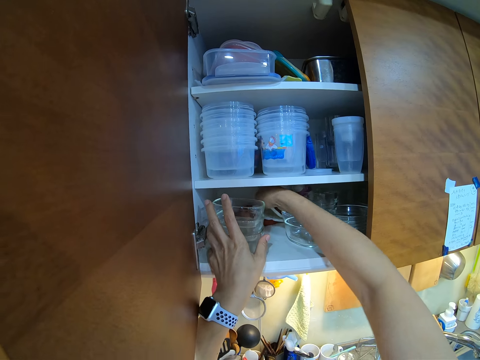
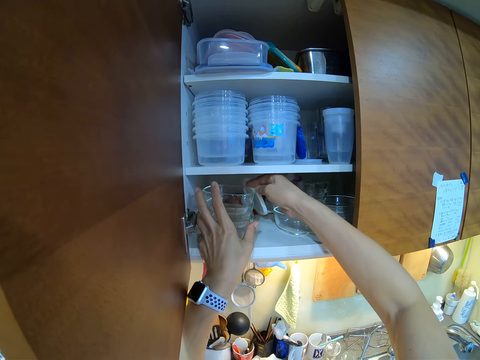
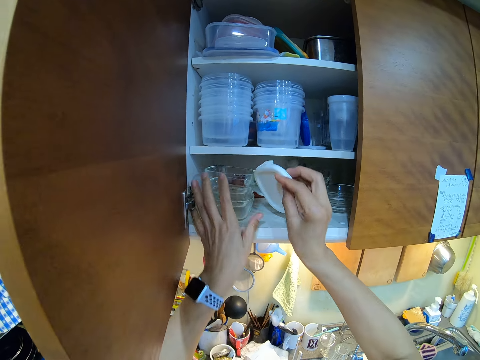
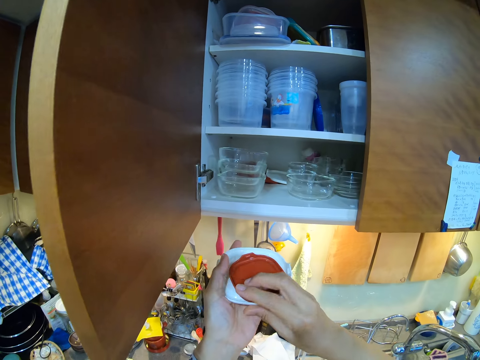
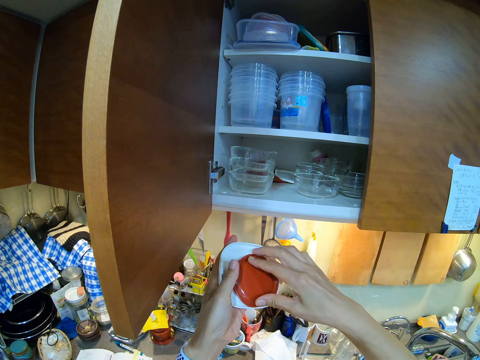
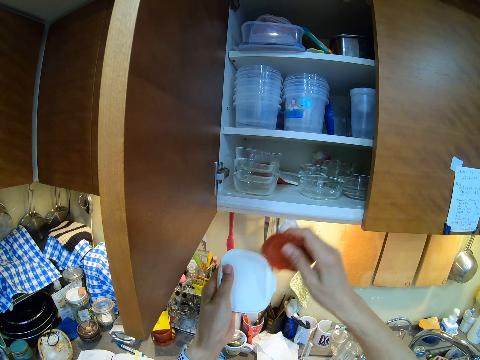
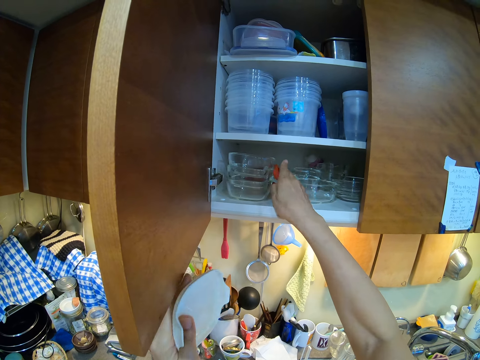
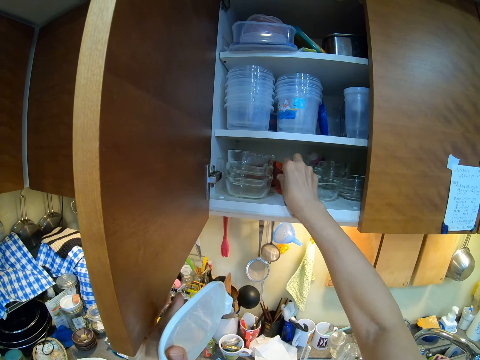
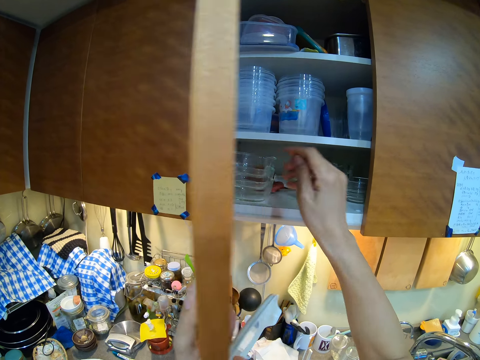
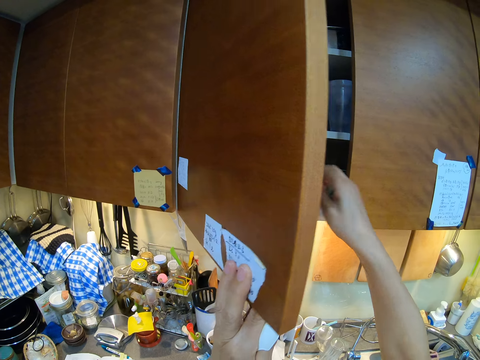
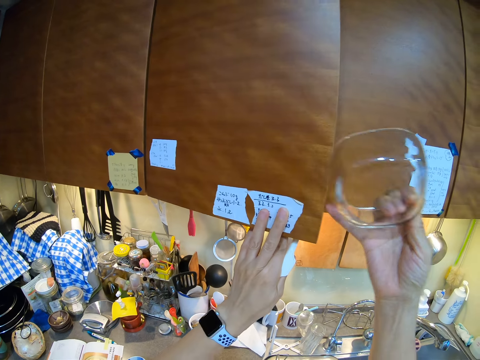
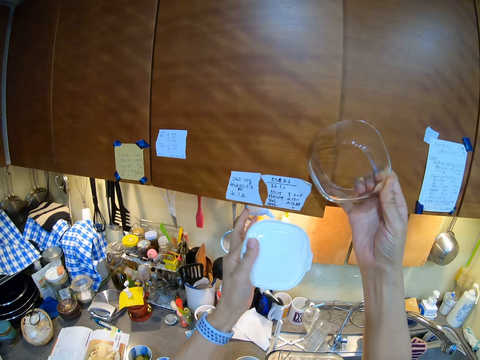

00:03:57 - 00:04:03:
The camera wearer picks up the lid. They place the lid in the cabinet. They close the cabinet or drawer.

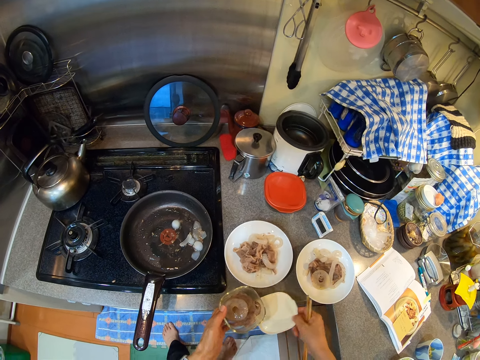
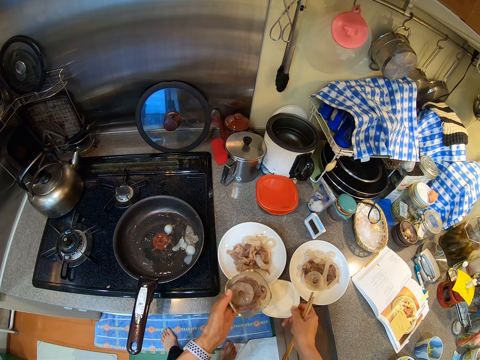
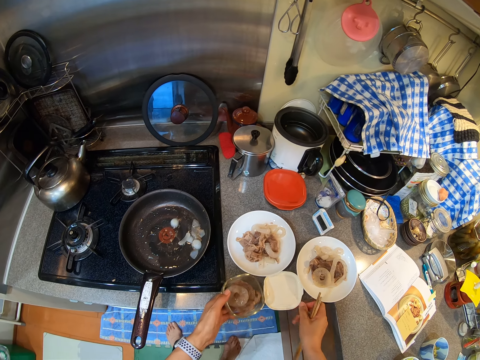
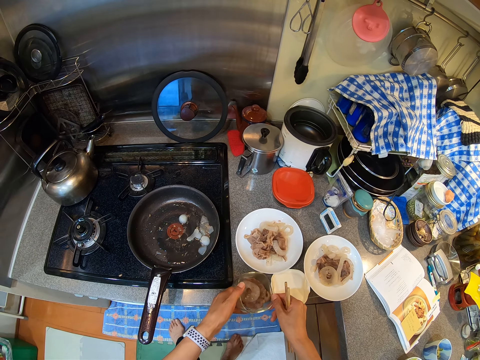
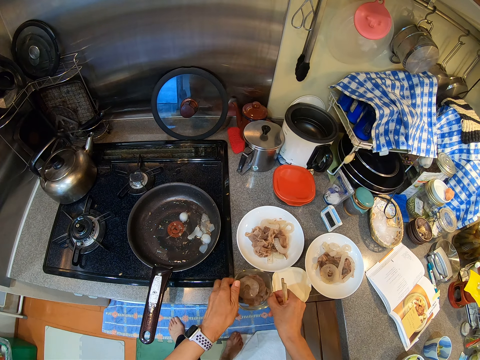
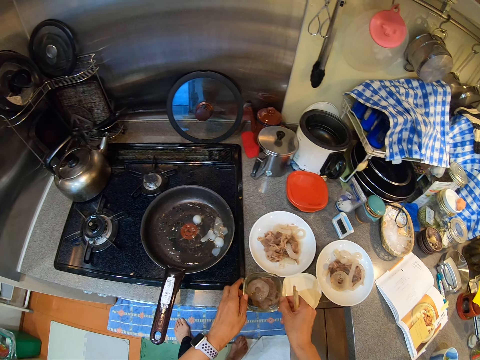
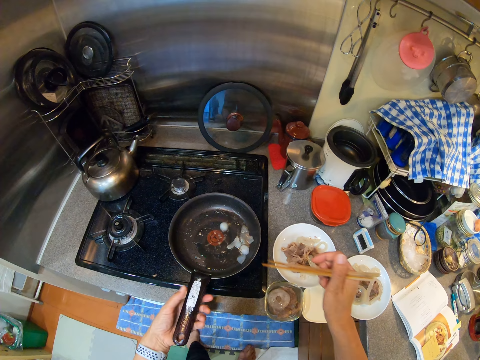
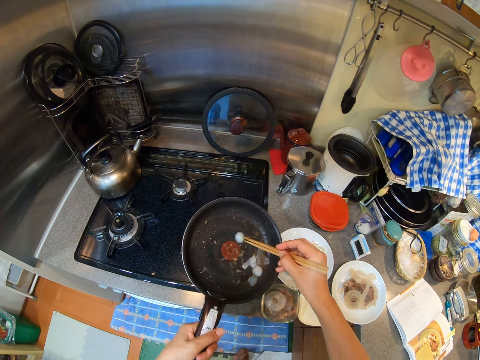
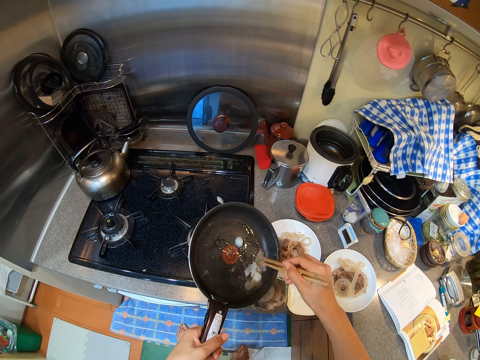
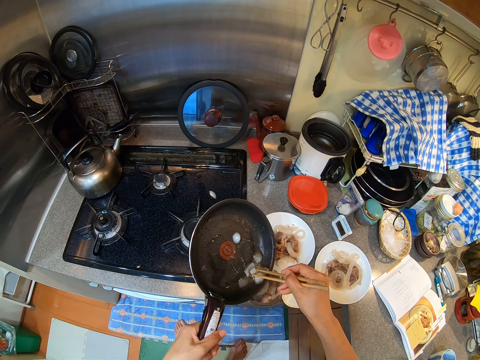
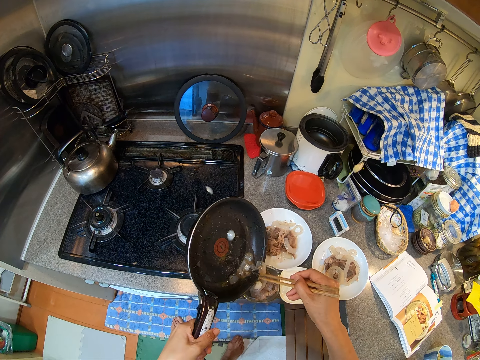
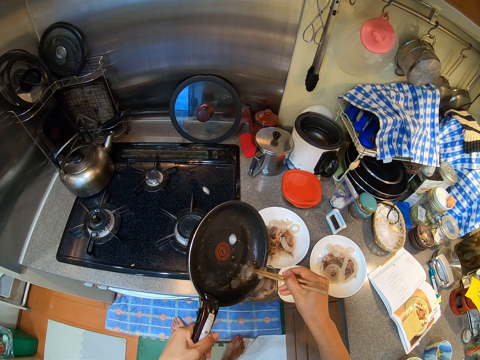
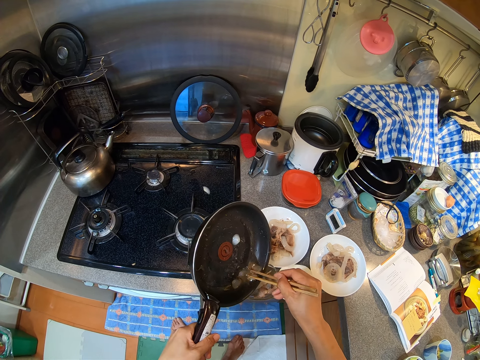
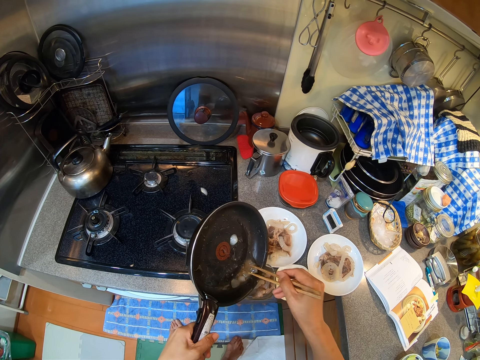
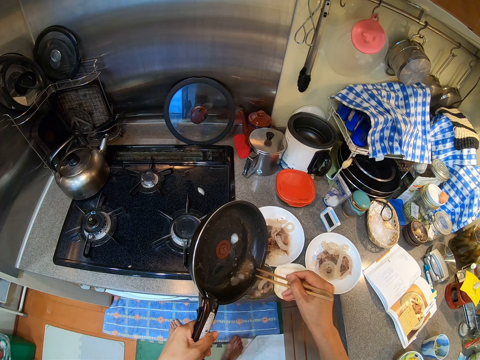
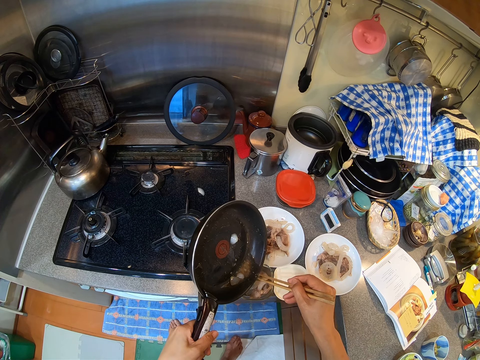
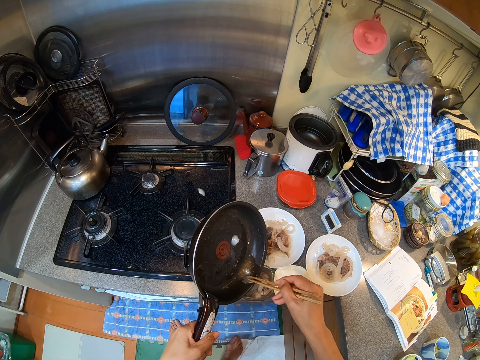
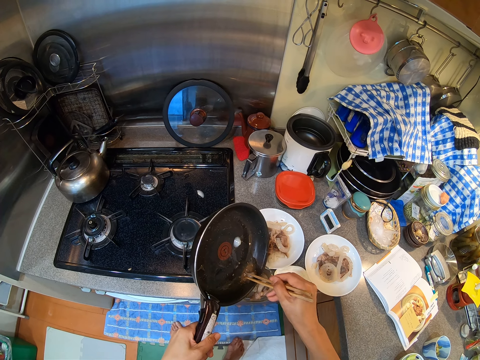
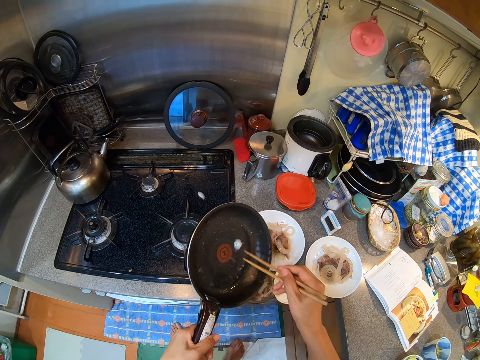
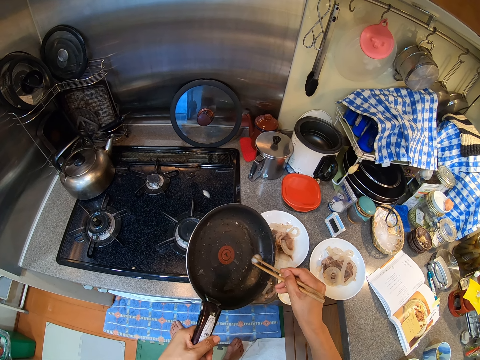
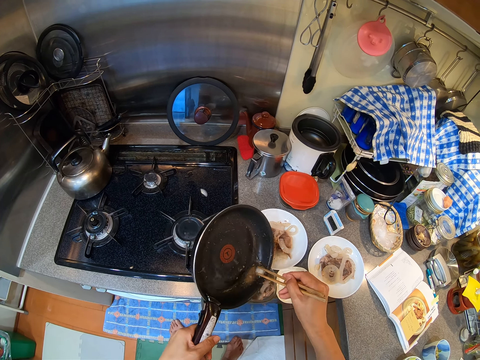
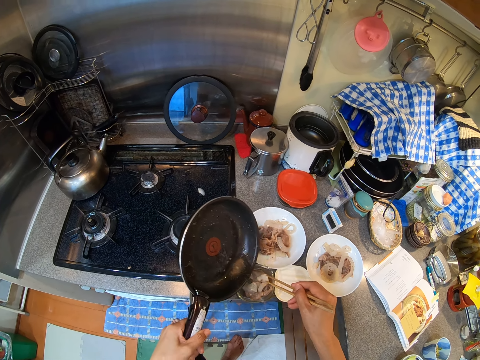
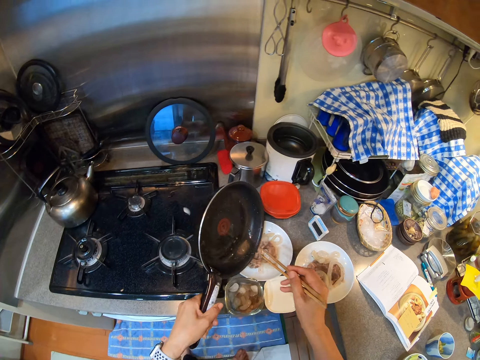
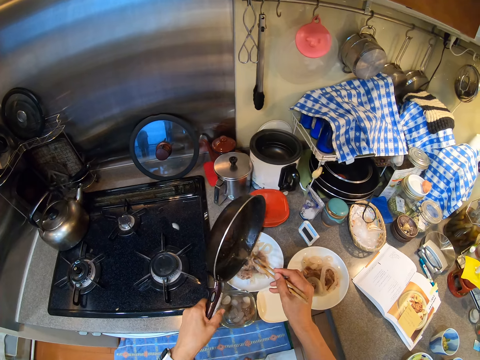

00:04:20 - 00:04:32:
The camera wearer places the bowl and lid on the kitchen counter. They serve cooked eggs on the bowl and plates.

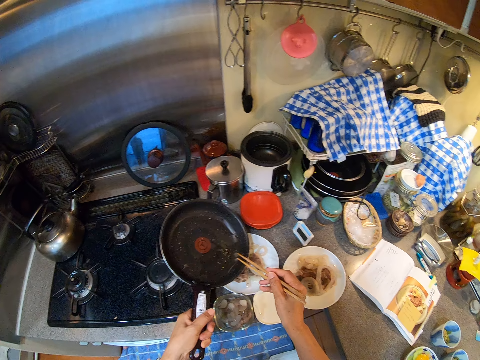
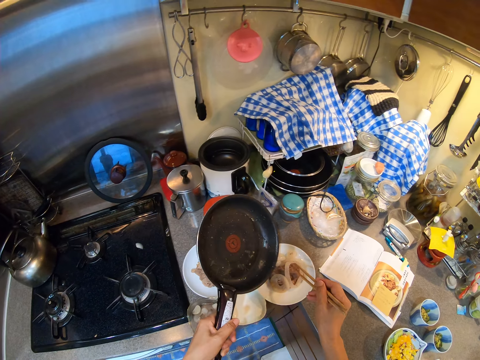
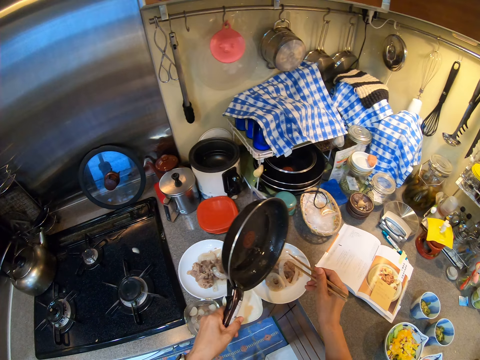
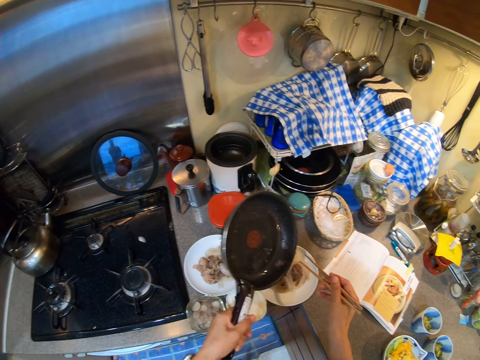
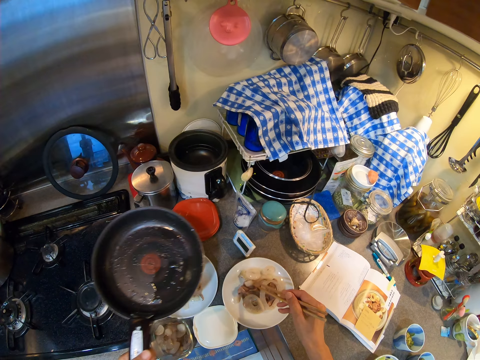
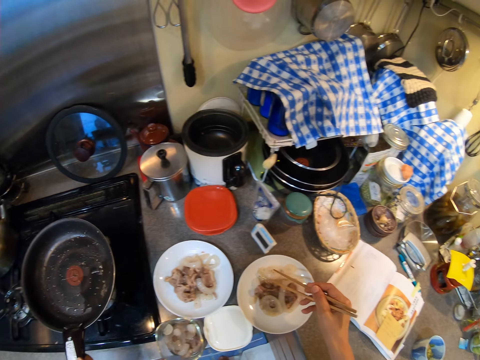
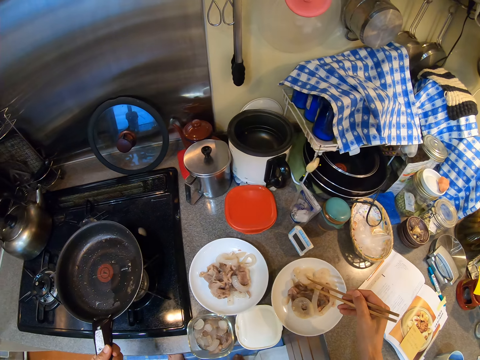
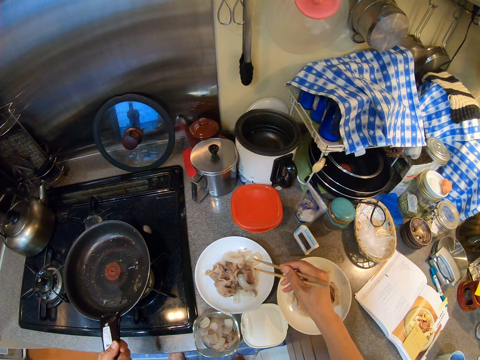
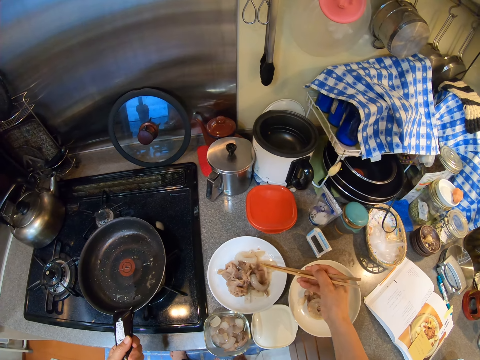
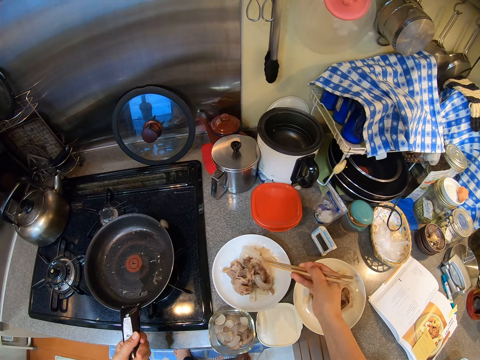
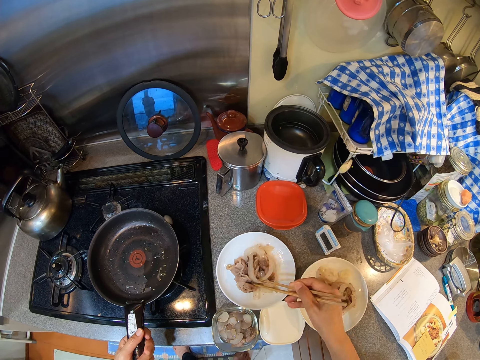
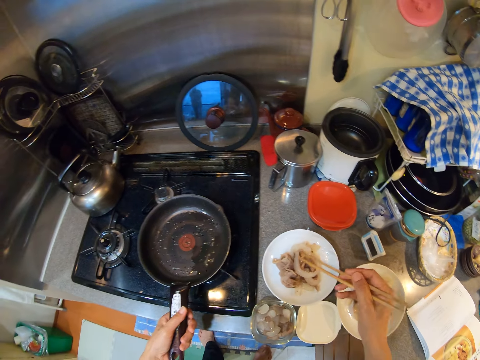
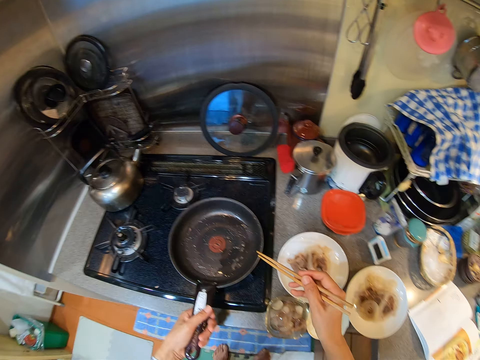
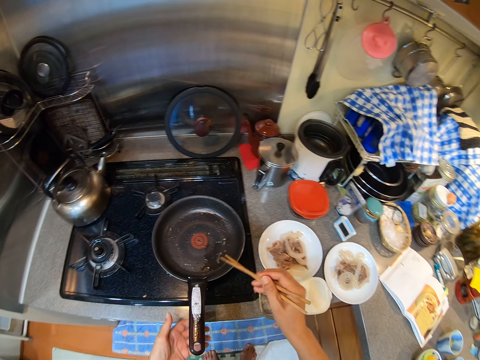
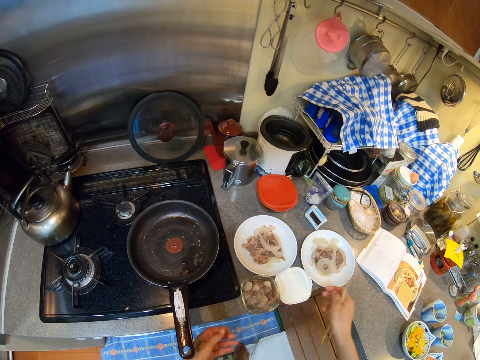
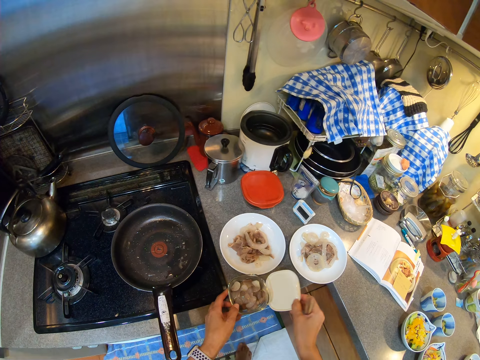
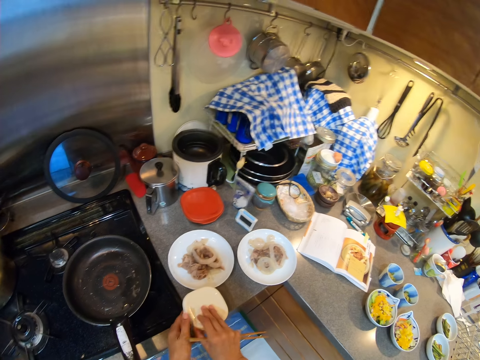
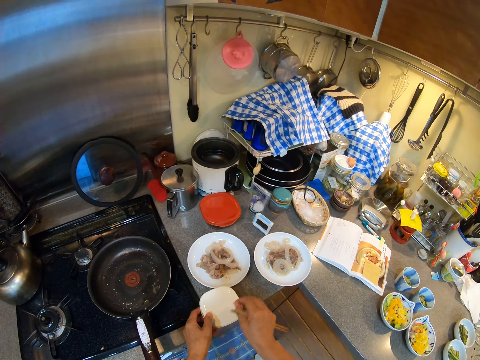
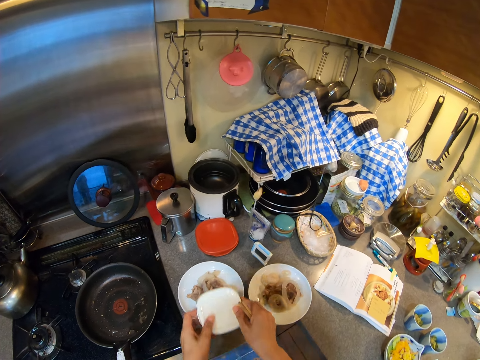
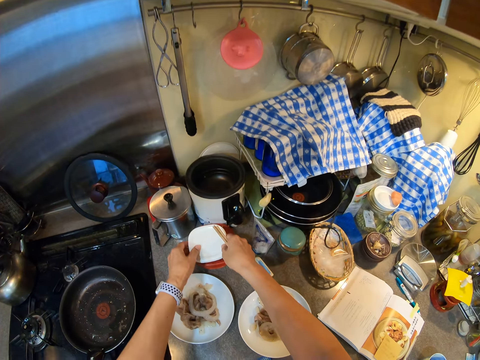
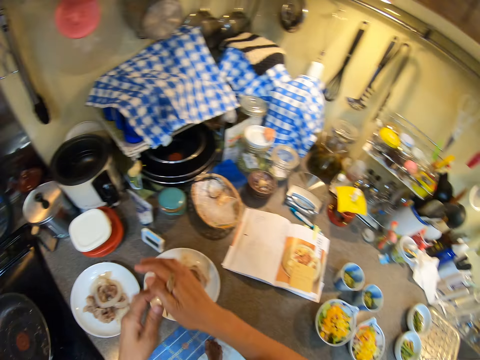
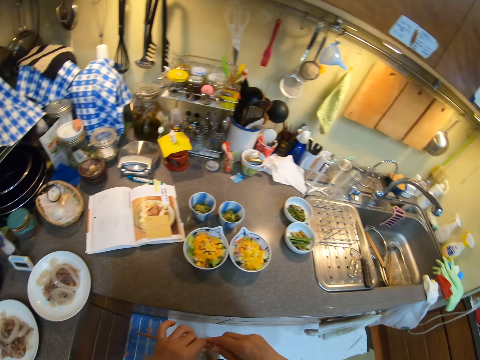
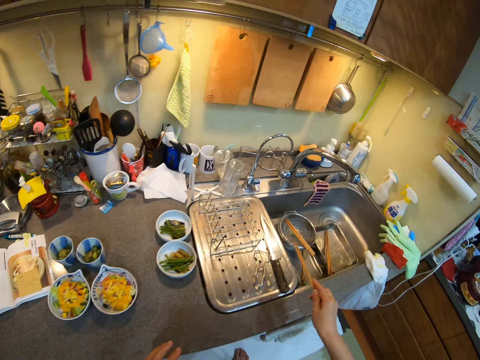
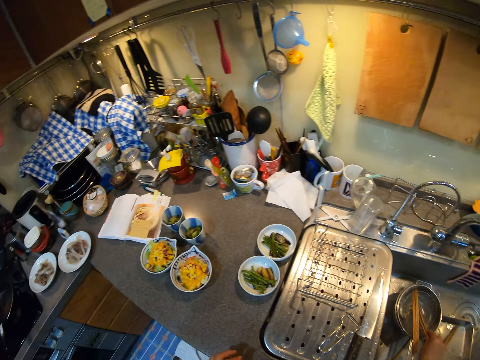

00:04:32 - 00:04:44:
The camera wearer places the cooking pot on the cooker. They hold food with chopsticks. They cover the bowl with the lid. They place the bowl on the kitchen counter. They move around the kitchen.
